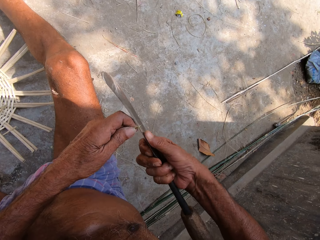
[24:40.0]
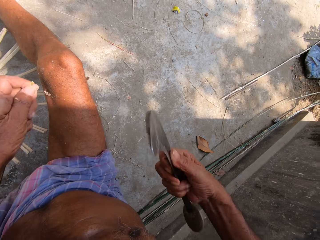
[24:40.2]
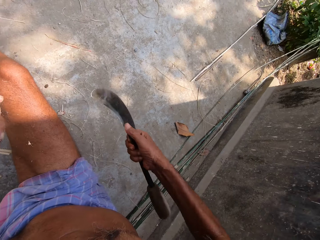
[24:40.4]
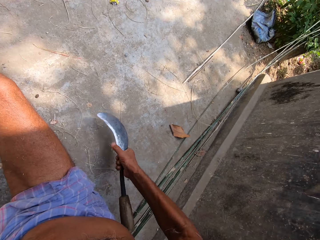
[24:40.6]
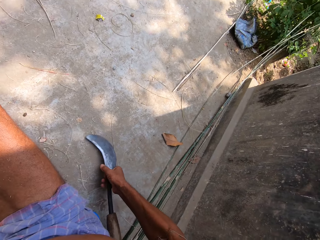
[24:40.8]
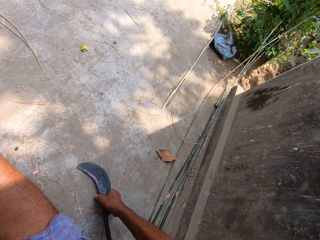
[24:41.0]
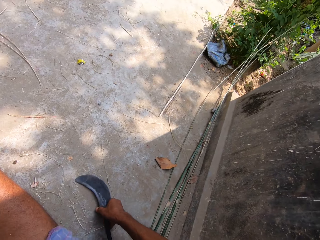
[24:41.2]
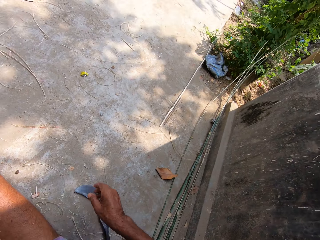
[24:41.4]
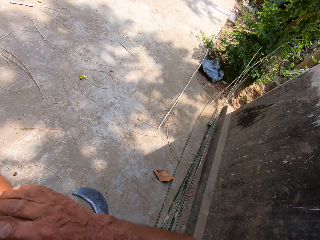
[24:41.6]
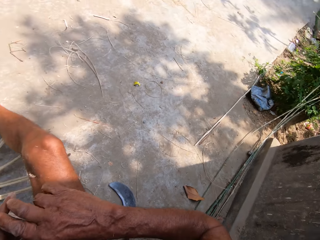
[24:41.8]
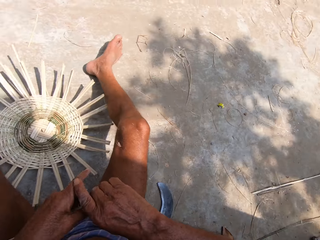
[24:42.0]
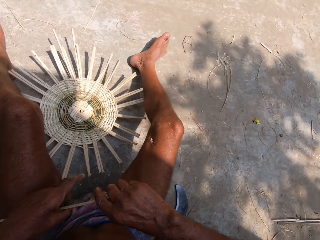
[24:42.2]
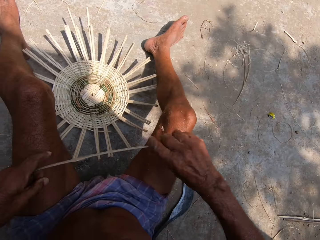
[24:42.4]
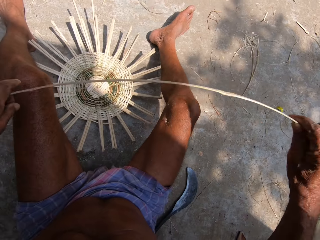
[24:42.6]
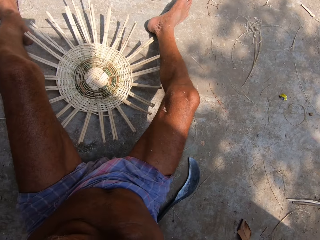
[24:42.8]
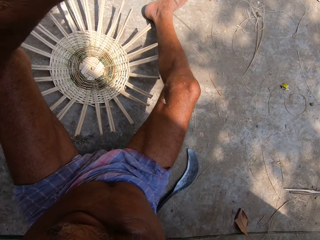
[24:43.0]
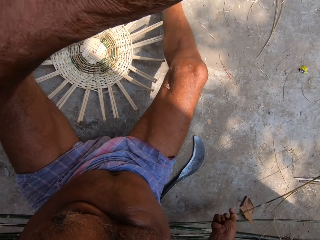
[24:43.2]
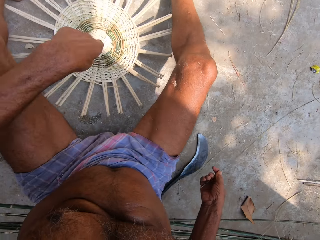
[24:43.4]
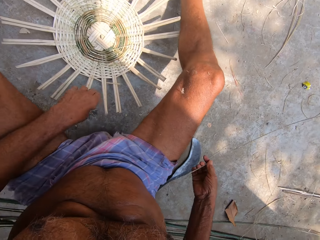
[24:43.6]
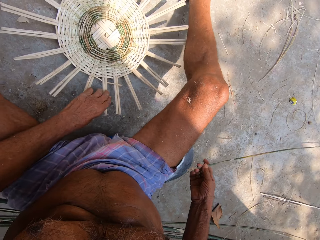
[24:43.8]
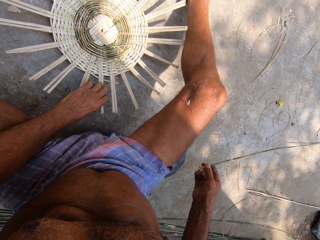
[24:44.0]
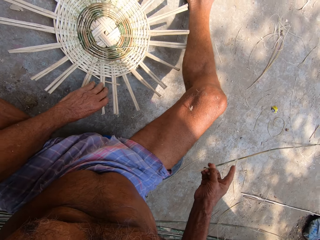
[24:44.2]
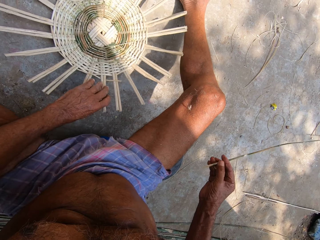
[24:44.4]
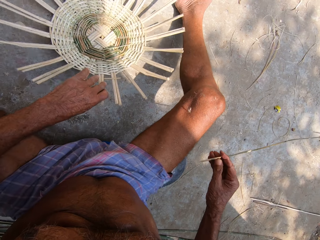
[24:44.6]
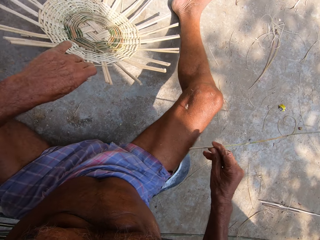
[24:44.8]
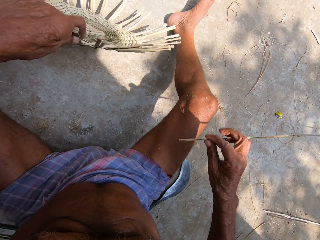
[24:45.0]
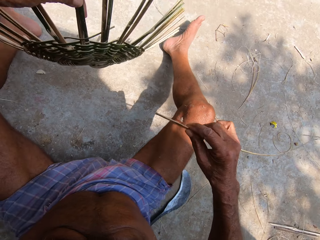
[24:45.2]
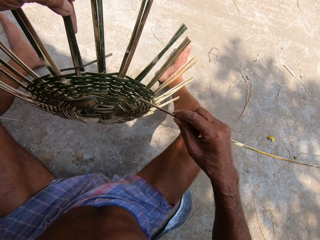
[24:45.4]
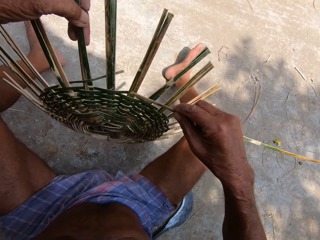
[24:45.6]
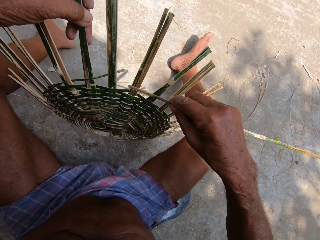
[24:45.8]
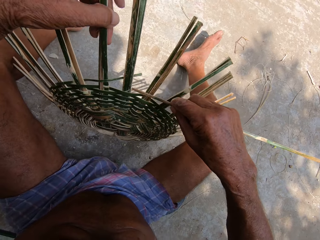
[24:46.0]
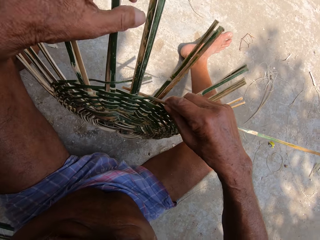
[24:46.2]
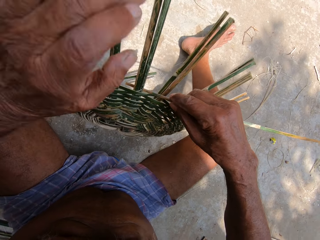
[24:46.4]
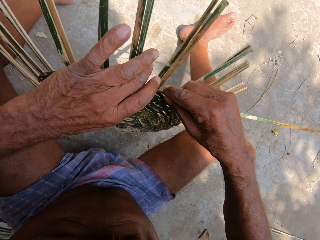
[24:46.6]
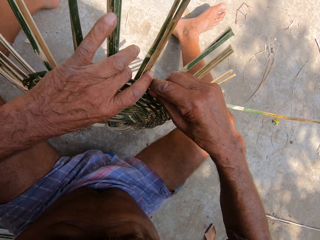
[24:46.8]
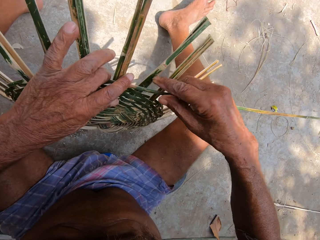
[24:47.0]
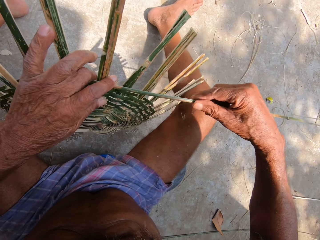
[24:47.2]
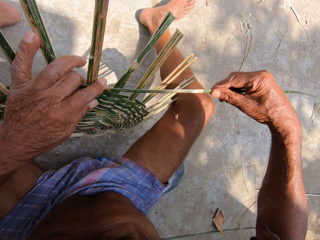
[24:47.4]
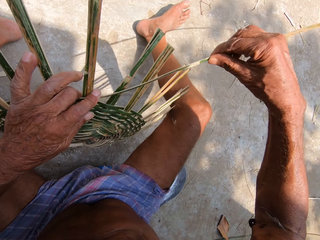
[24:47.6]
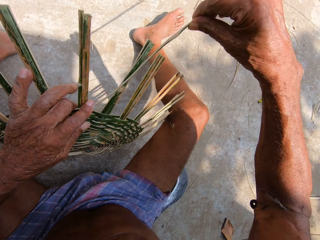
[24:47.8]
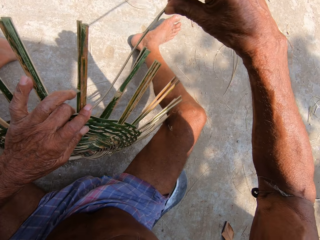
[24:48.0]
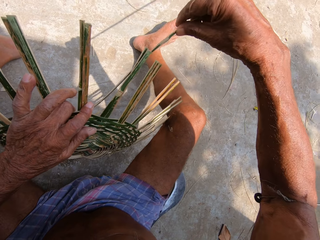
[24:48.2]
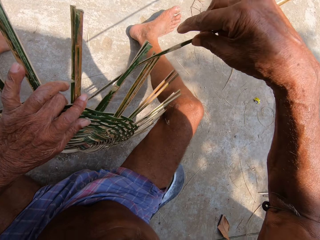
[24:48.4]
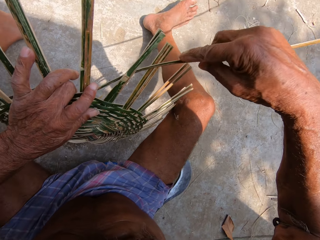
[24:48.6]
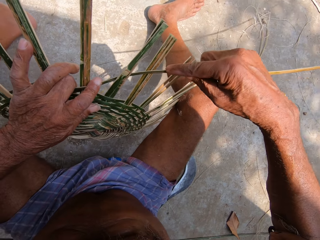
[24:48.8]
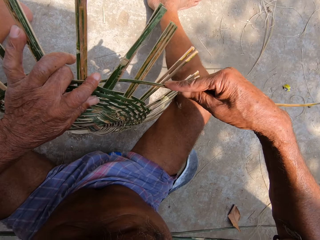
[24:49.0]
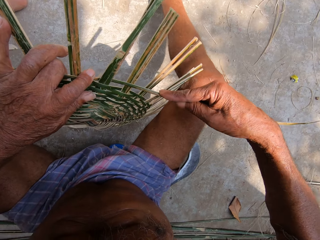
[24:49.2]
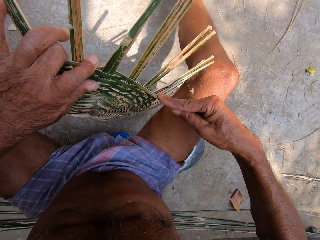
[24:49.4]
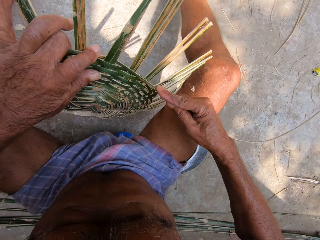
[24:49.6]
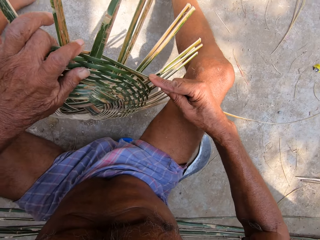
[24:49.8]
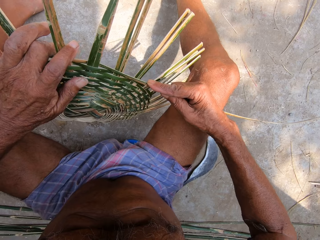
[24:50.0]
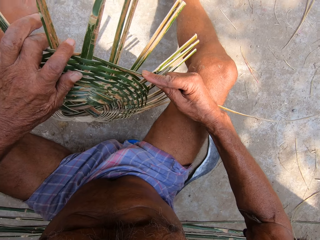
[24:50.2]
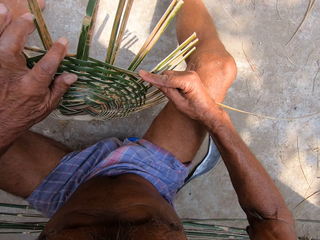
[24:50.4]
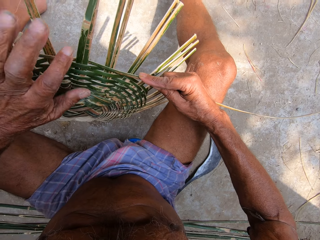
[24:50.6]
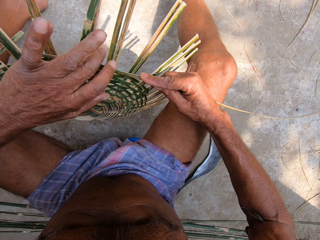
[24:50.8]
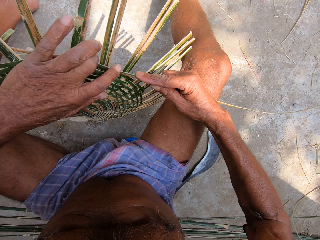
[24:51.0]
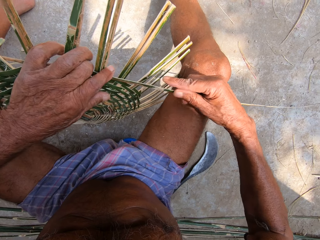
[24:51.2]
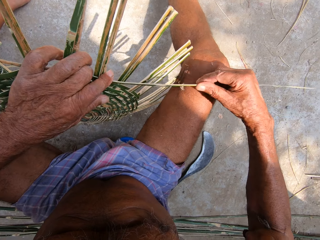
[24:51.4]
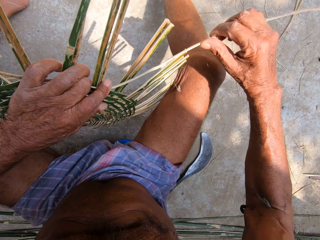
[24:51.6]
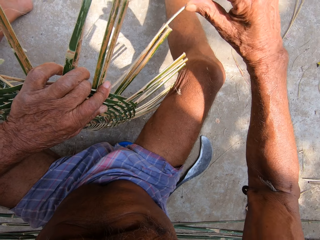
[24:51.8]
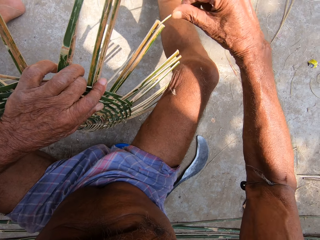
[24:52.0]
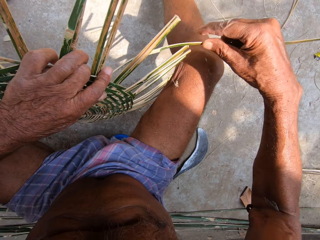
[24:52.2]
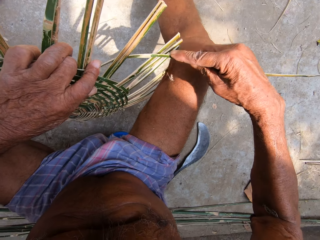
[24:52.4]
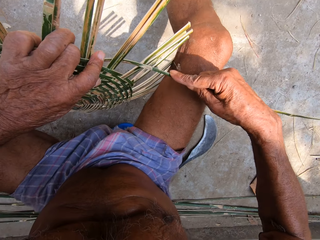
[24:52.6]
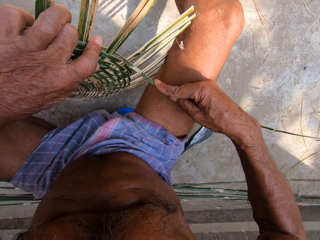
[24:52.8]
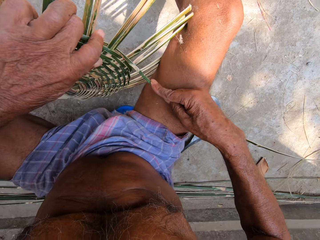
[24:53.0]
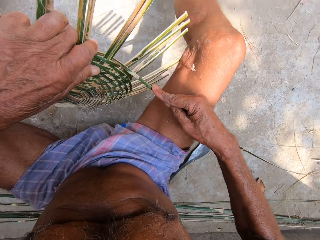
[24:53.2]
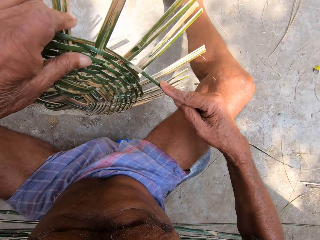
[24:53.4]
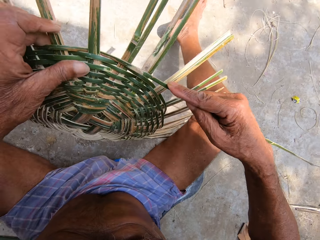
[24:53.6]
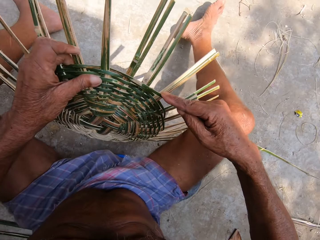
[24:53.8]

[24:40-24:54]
The camera wearer drops the hand sickle on the floor with his right hand. He passes the bamboo peel to his right hand with his left hand. He picks up the basket from the floor with his left hand. He weaves the basket with the bamboo peel in his right hand.

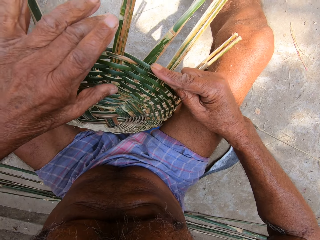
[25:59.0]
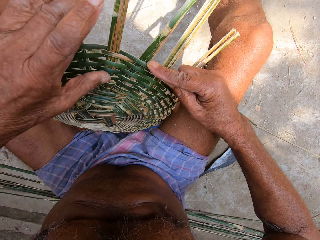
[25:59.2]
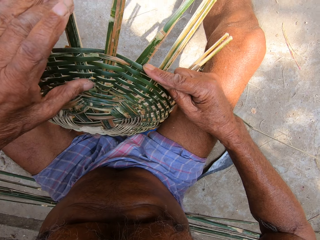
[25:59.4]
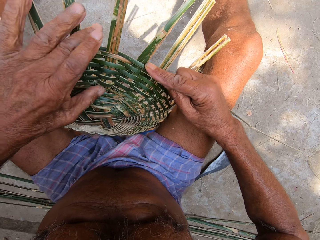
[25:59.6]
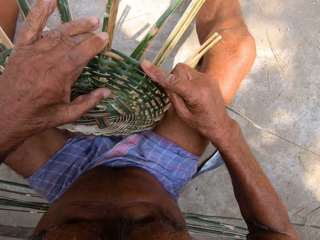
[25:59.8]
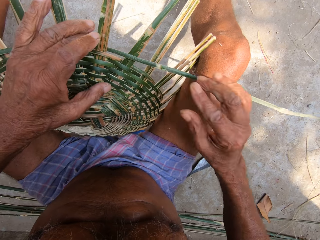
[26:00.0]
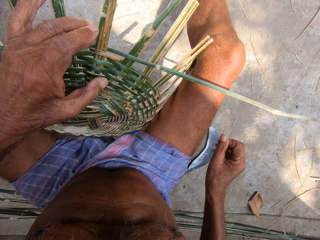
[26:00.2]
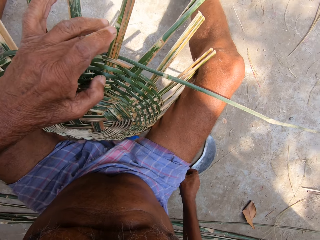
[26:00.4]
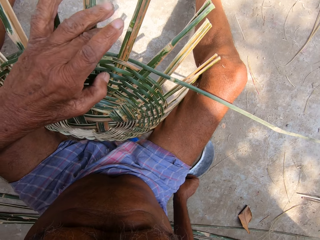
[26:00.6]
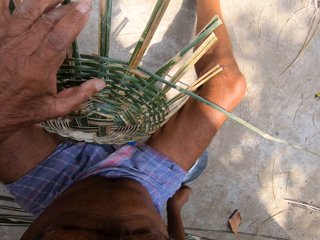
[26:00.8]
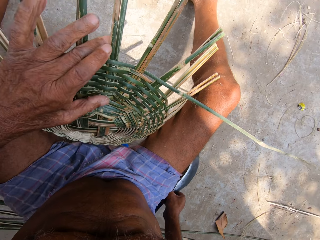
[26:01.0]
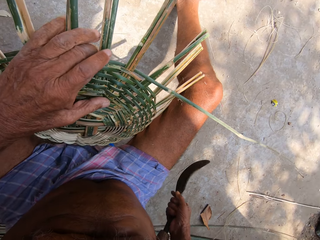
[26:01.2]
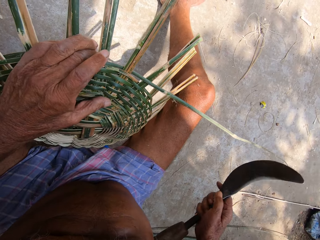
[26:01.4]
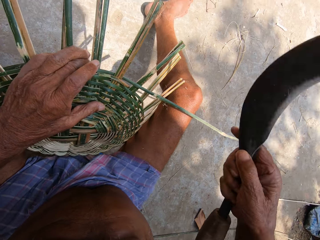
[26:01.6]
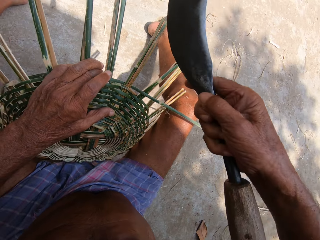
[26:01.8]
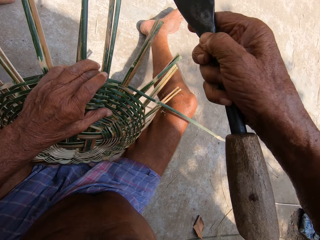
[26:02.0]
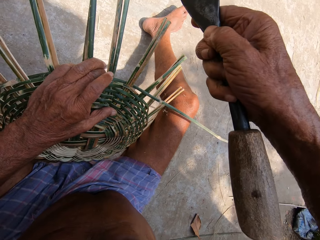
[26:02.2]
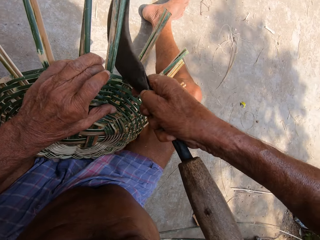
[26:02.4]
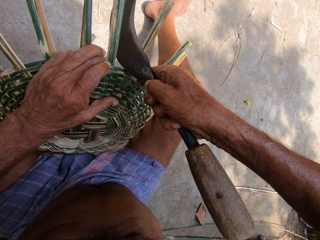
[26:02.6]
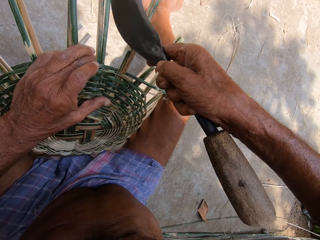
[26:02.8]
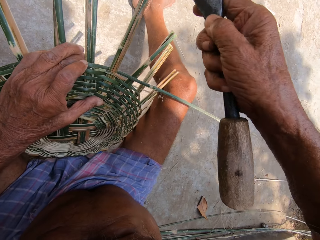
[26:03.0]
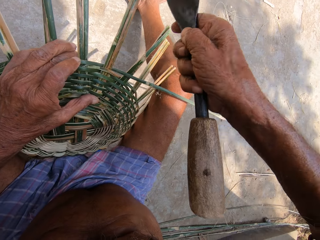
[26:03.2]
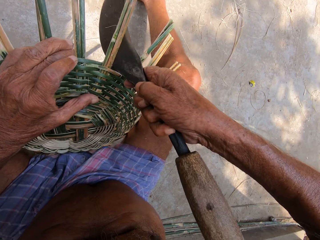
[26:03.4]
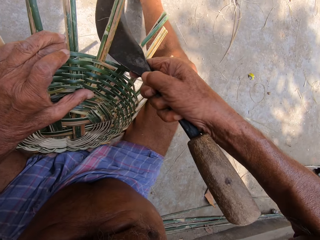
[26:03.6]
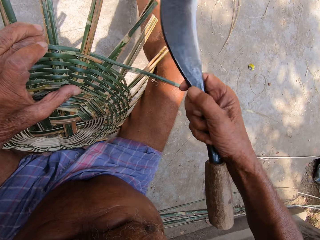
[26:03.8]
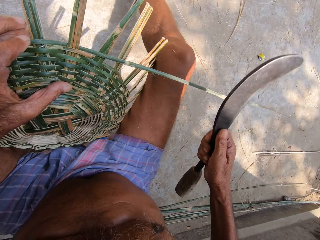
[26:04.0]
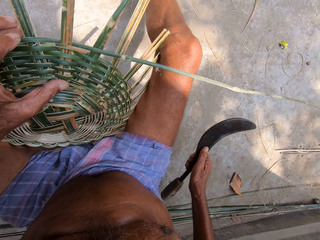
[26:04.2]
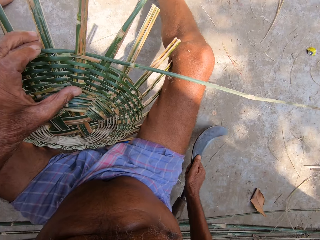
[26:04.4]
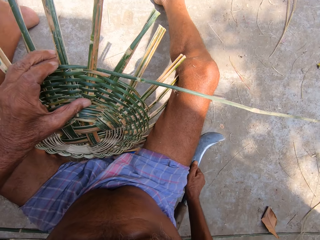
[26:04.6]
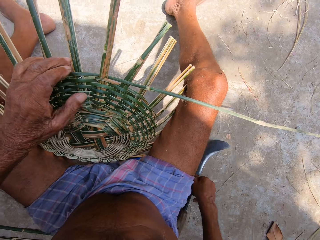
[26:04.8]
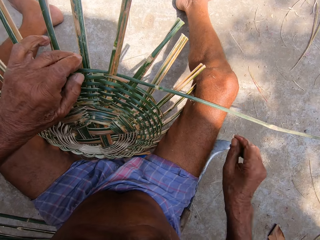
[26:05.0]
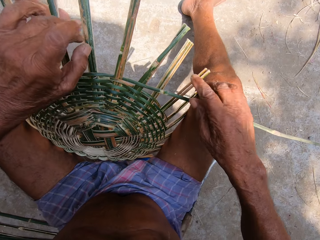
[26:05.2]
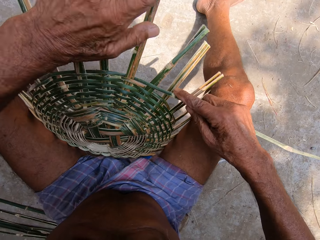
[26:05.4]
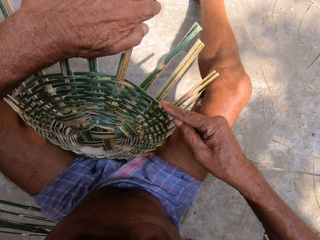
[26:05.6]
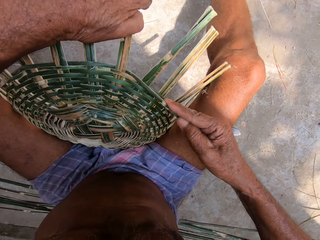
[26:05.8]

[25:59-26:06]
The camera wearer picks up the hand sickle from the floor with his right hand. He hits the basket weave with the hand sickle in his right hand. He drops the hand sickle on the floor with his right hand. He weaves the basket with the bamboo peel in his right hand.
